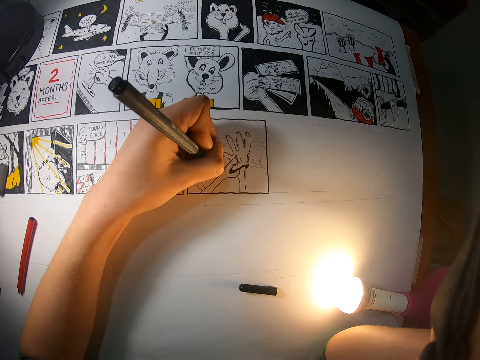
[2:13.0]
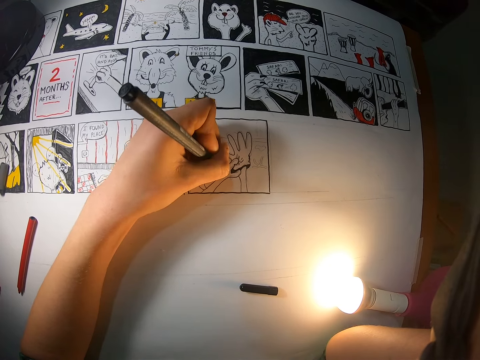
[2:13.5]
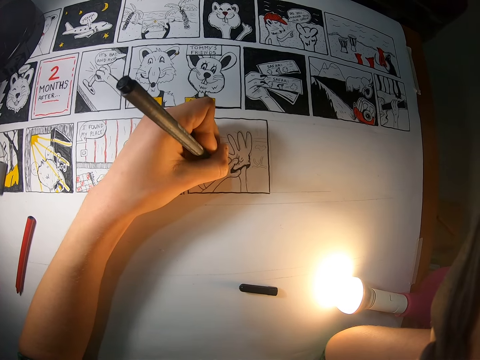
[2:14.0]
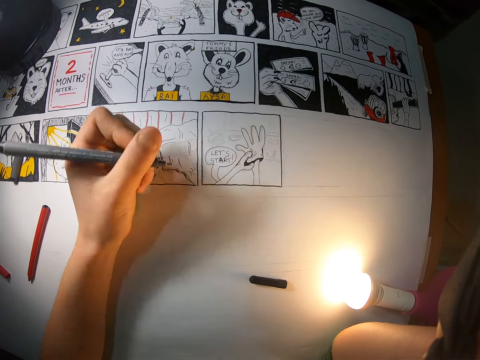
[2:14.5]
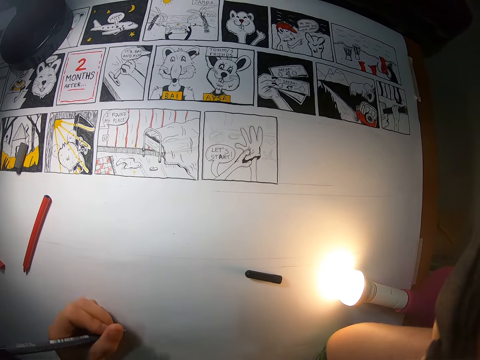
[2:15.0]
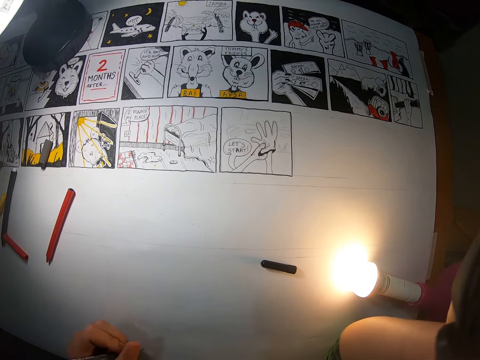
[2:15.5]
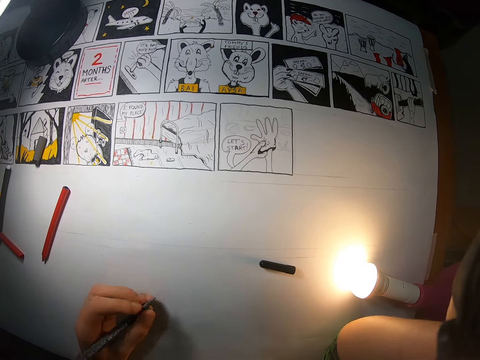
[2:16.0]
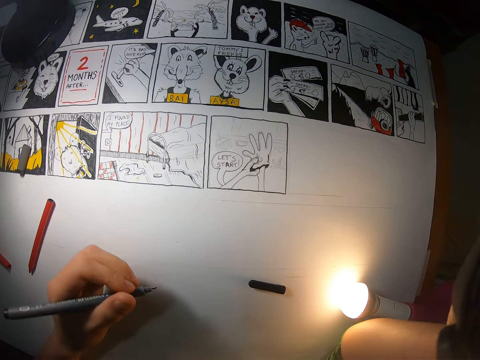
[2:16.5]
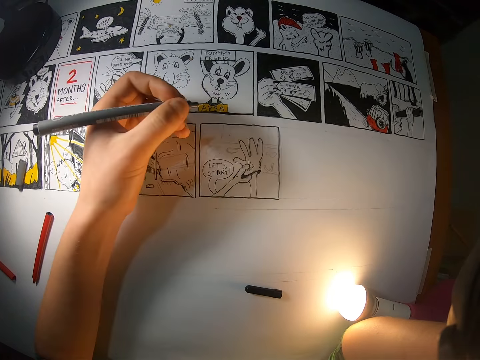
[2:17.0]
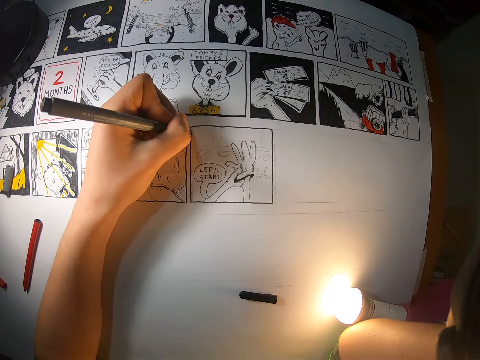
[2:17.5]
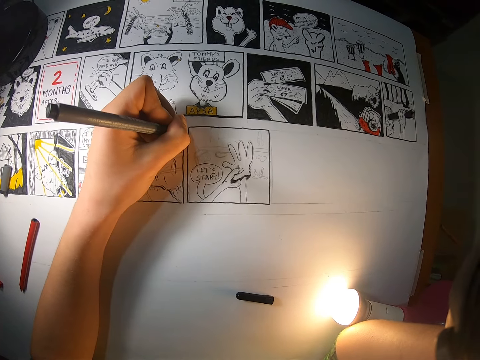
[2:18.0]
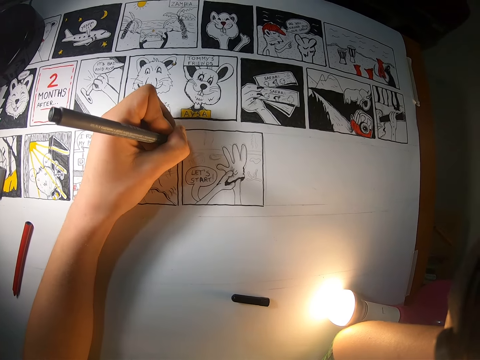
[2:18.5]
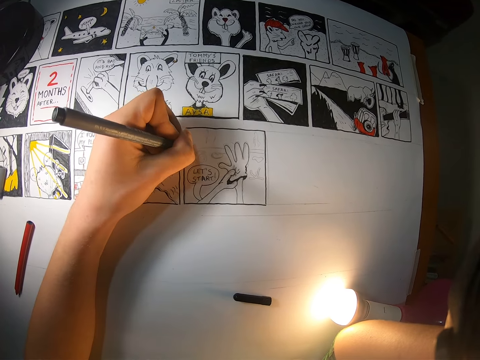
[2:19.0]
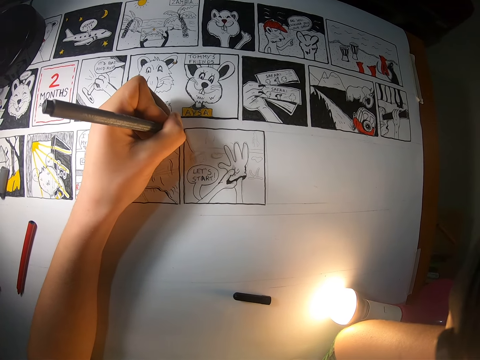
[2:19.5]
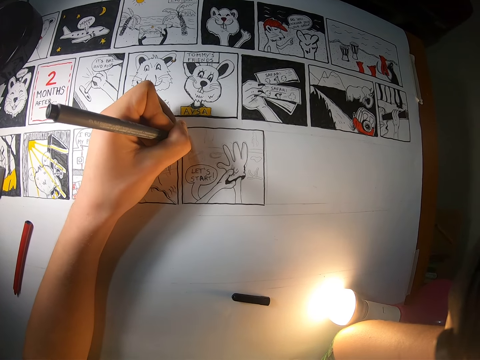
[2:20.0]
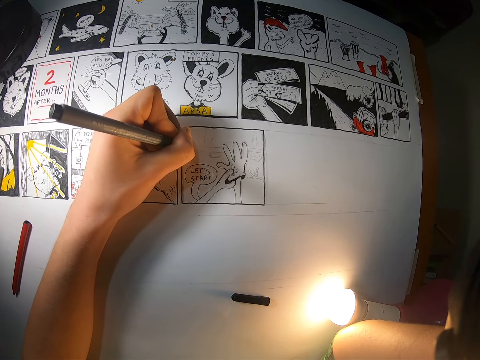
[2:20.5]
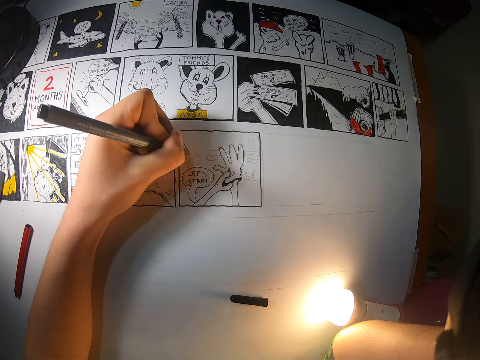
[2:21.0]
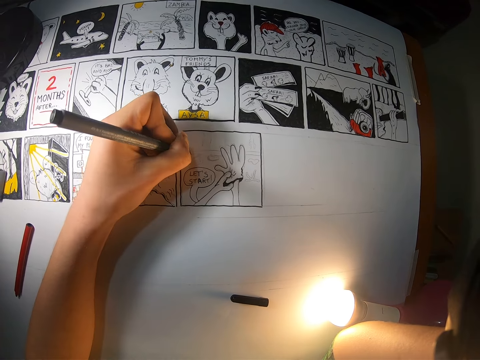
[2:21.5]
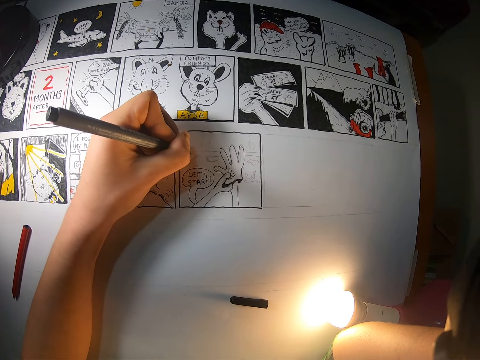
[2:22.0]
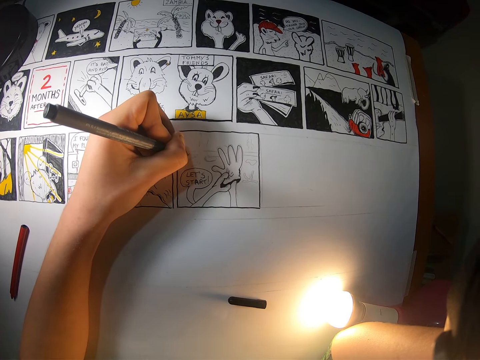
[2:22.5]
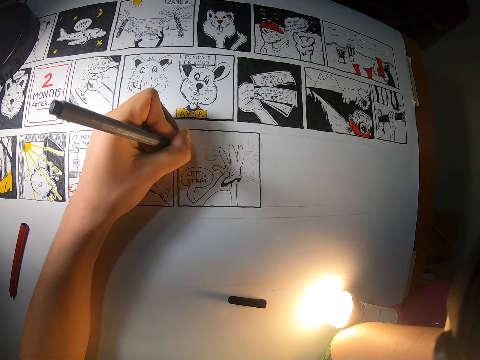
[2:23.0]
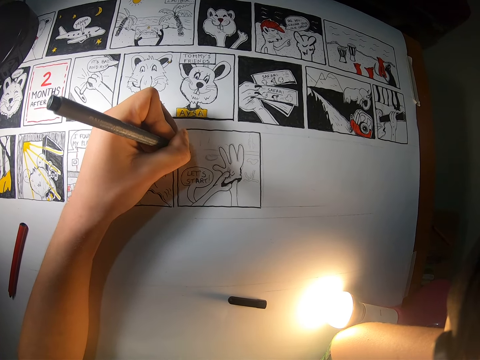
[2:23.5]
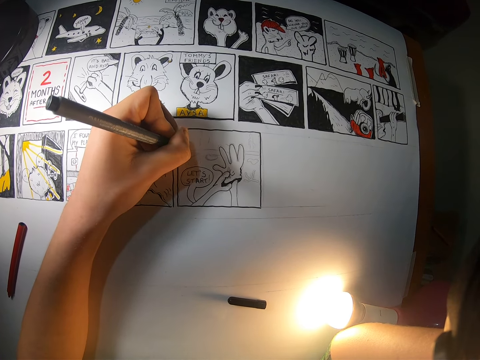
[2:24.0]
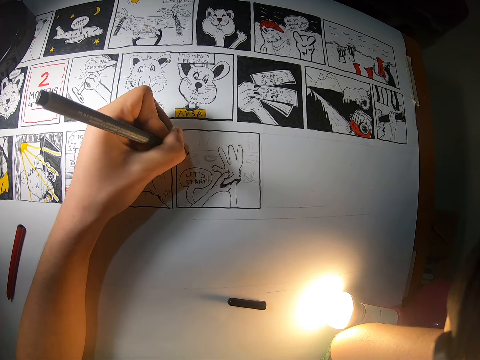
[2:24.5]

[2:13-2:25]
The camera wearer moves his hand. He looks at the sketch. He draws a cartoon on the cardboard with the pencil in his left hand.

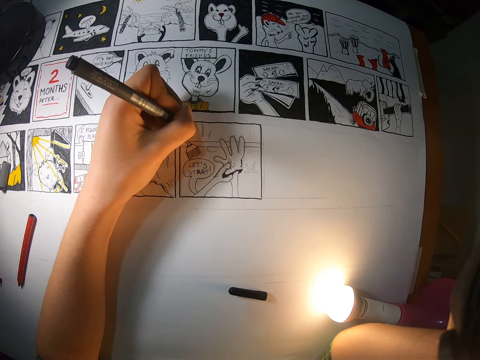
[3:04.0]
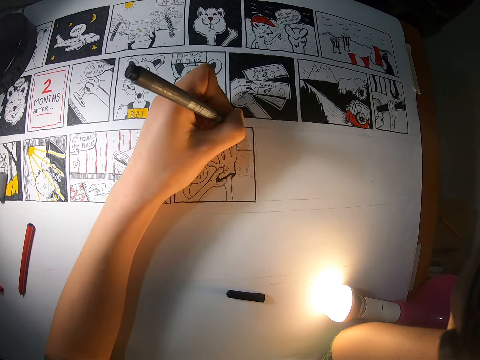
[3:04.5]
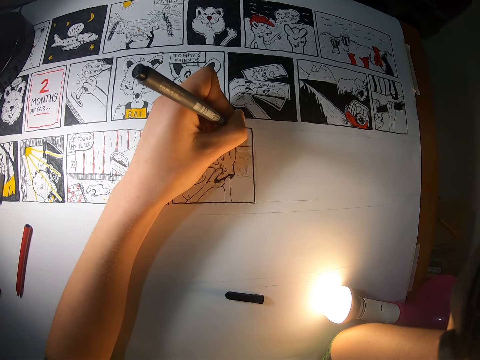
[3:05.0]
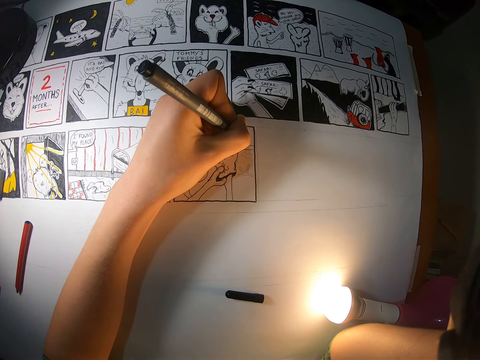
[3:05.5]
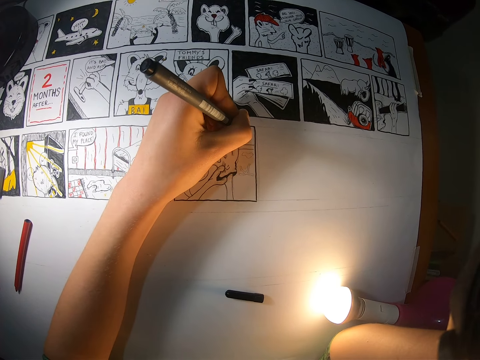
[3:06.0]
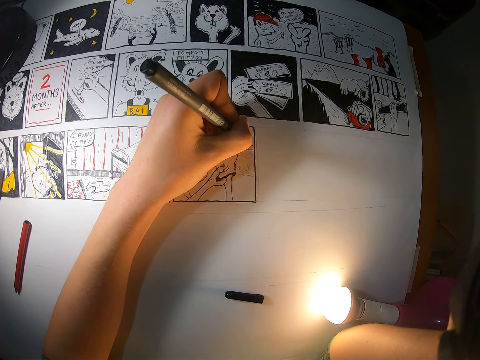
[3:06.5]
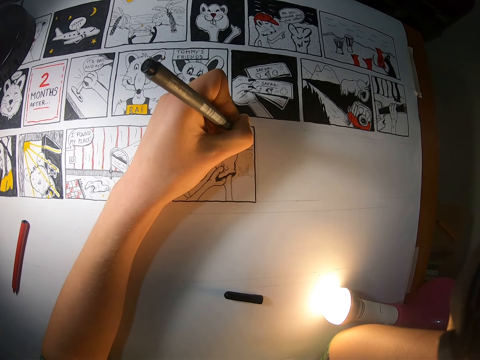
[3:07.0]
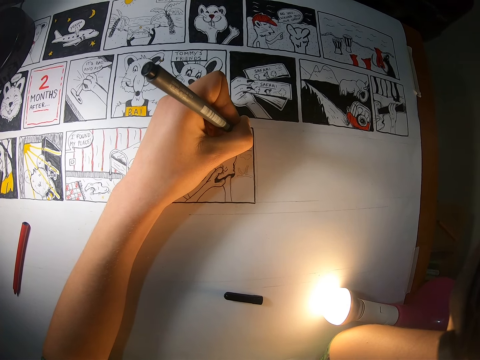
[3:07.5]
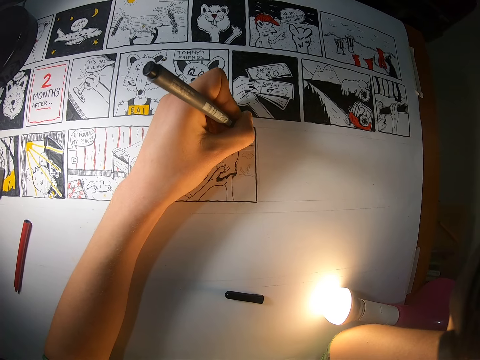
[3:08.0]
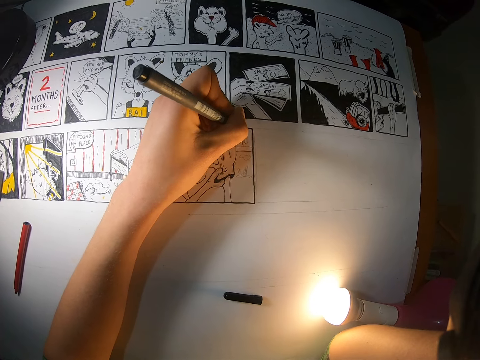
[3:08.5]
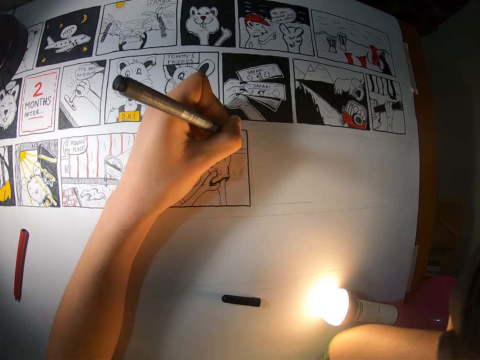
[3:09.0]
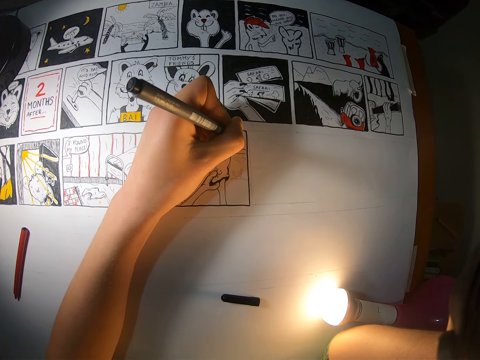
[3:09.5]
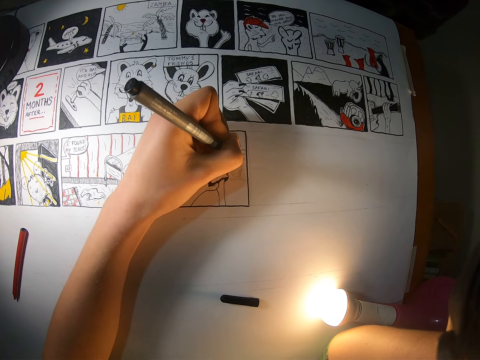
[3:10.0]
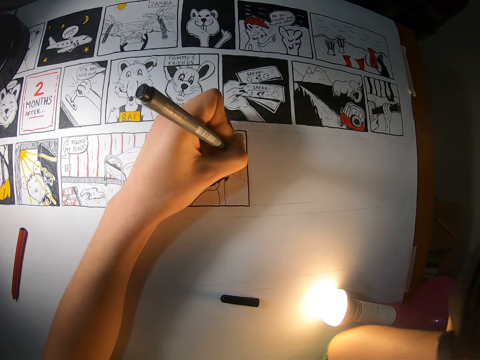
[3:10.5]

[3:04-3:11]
The camera wearer draws the diagram.

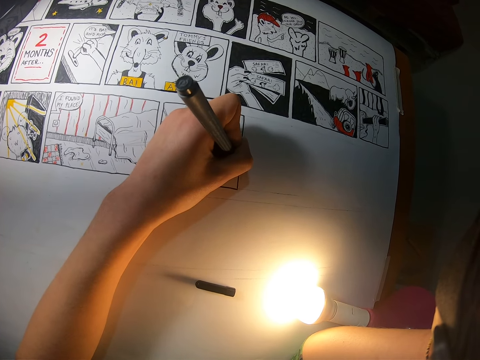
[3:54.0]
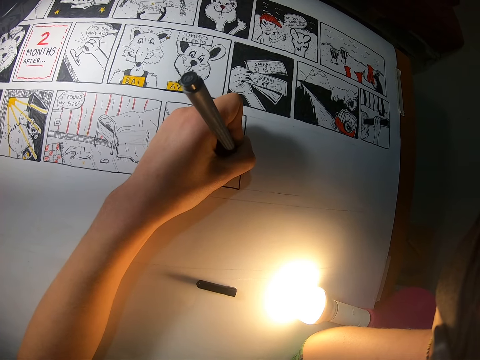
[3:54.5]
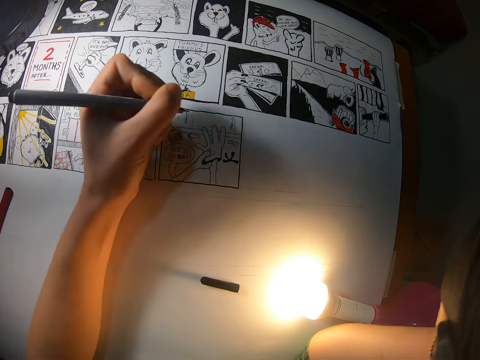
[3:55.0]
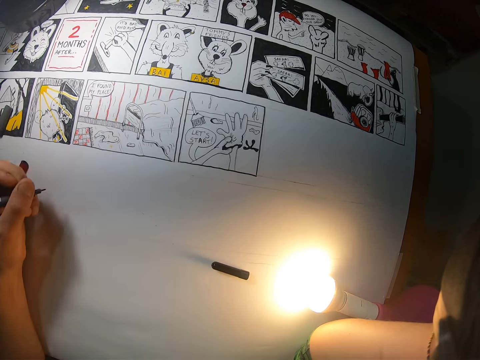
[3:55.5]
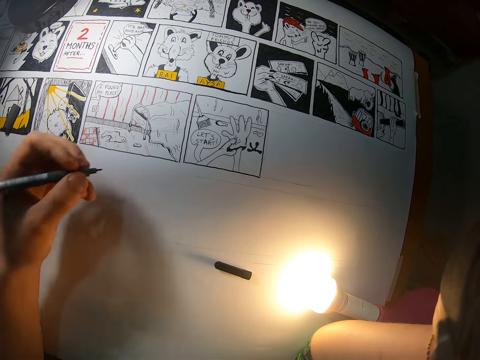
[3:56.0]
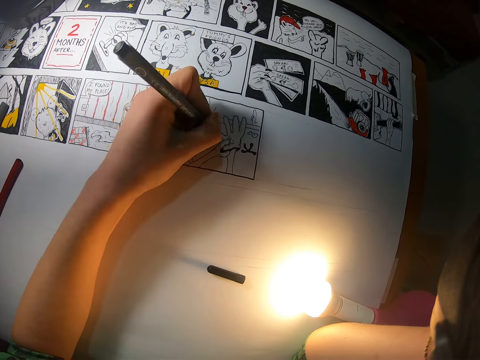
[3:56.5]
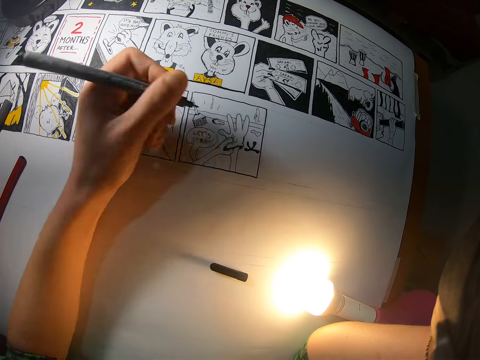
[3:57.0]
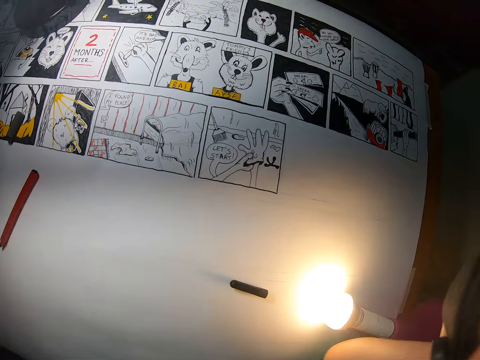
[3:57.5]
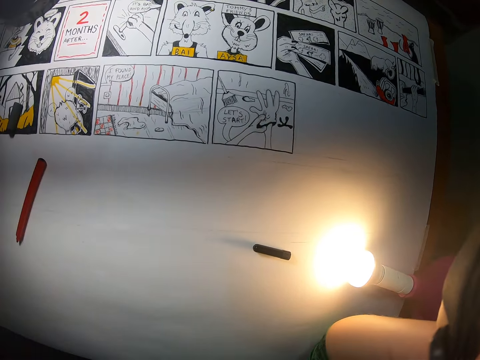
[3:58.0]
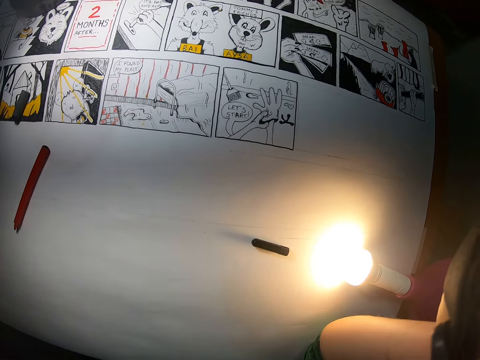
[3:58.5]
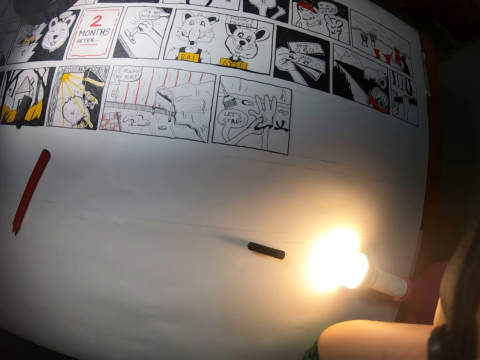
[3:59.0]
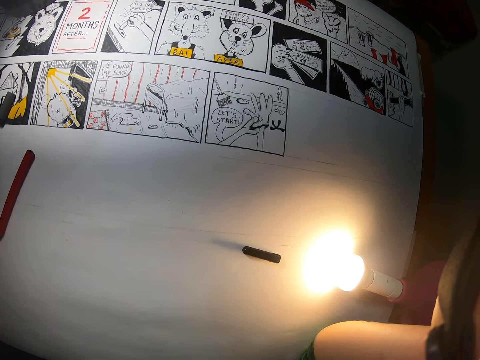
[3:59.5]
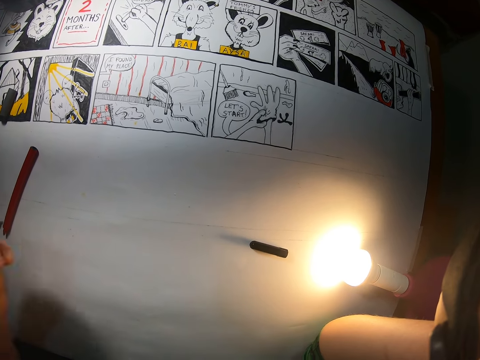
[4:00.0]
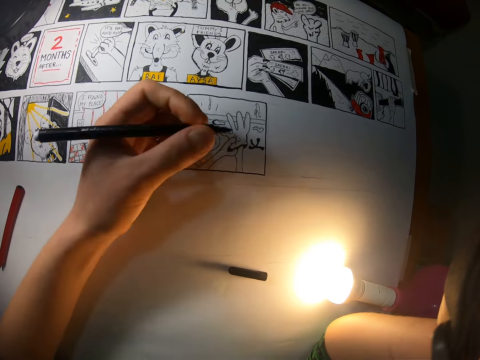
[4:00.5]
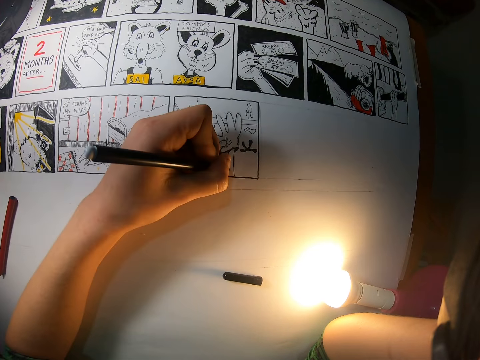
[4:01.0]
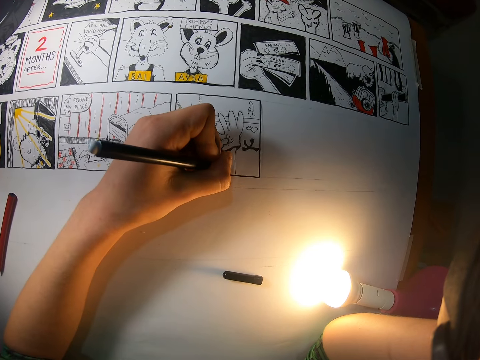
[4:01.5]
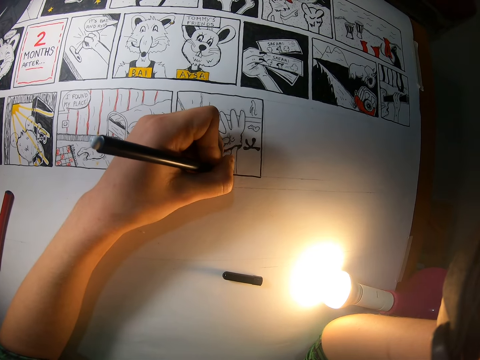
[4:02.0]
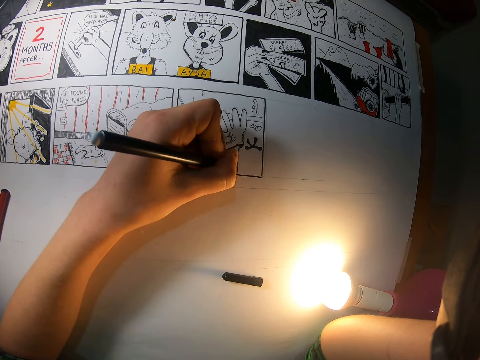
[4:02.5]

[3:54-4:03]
The camera wearer moves his hand. He looks at the sketch diagram. He moves his hand. He looks at the diagram. He shades the cartoon on the cardboard with his left hand. He draws the sketch diagram.
